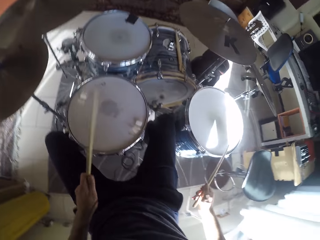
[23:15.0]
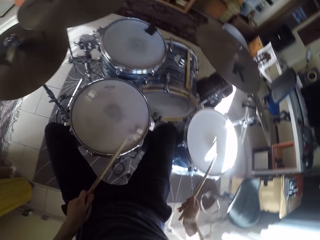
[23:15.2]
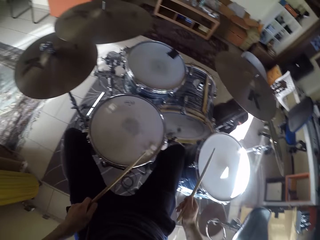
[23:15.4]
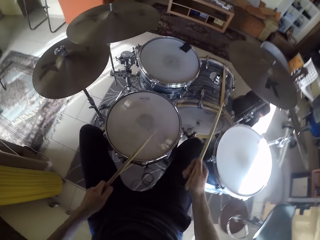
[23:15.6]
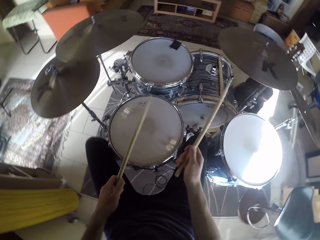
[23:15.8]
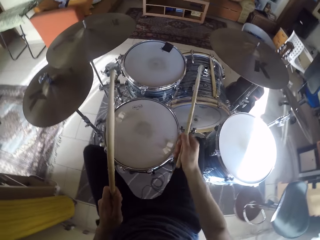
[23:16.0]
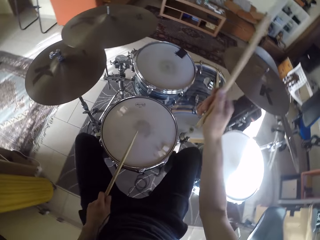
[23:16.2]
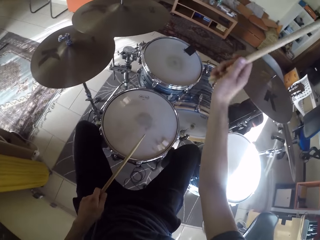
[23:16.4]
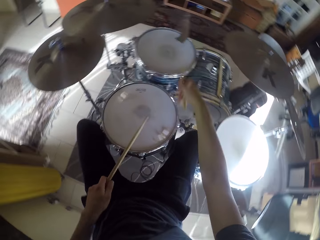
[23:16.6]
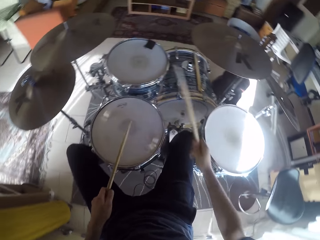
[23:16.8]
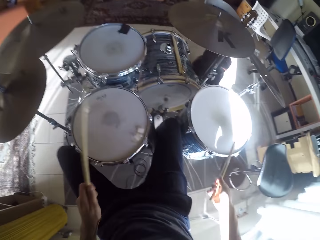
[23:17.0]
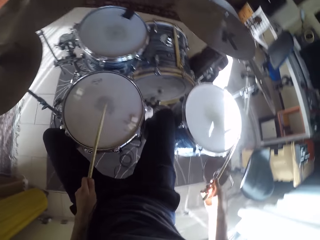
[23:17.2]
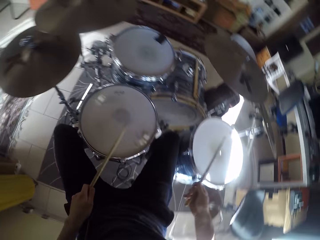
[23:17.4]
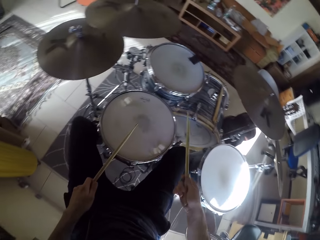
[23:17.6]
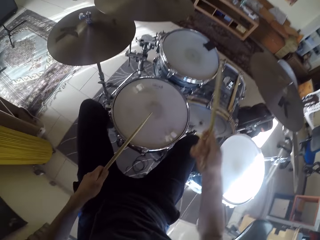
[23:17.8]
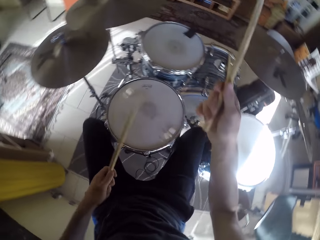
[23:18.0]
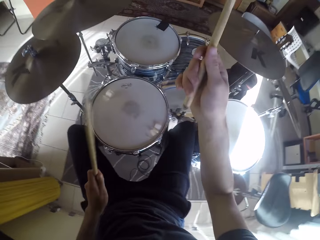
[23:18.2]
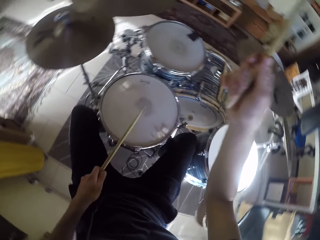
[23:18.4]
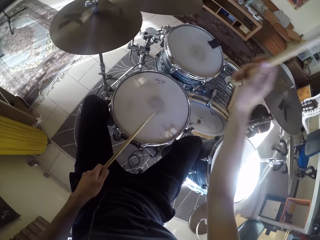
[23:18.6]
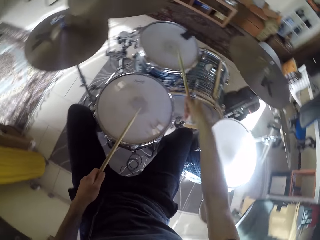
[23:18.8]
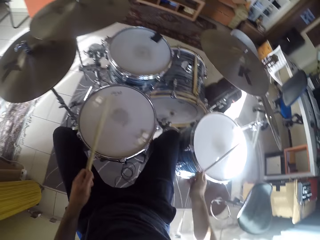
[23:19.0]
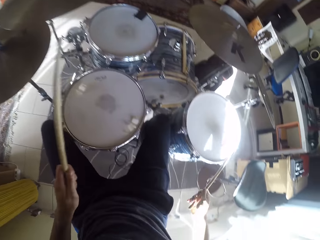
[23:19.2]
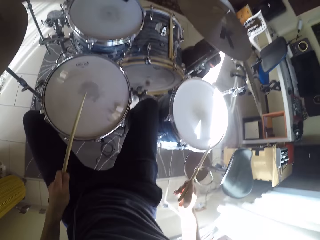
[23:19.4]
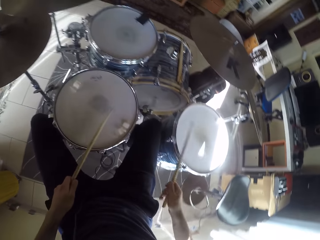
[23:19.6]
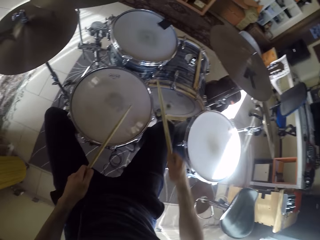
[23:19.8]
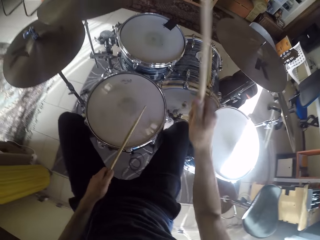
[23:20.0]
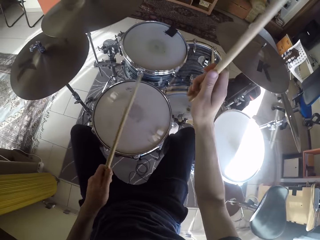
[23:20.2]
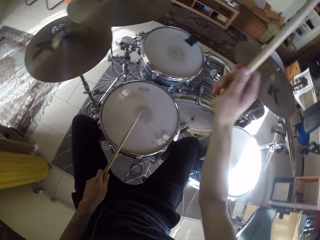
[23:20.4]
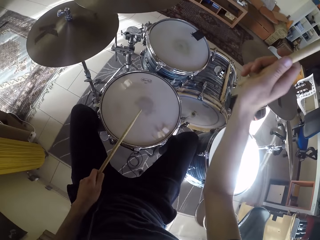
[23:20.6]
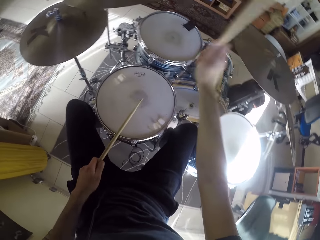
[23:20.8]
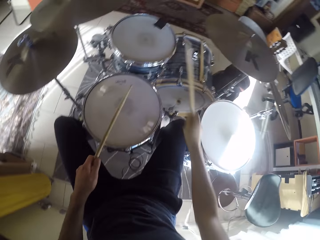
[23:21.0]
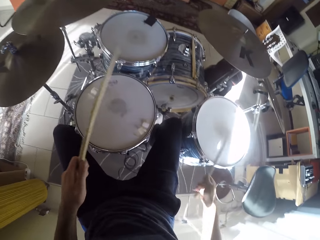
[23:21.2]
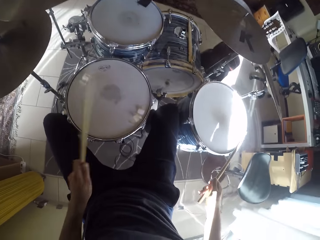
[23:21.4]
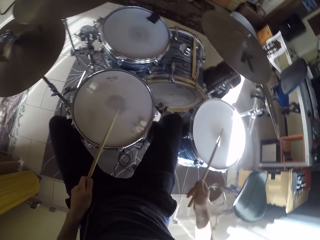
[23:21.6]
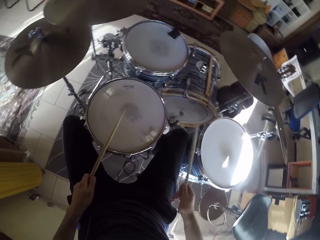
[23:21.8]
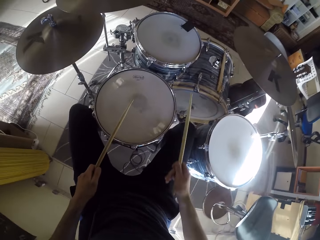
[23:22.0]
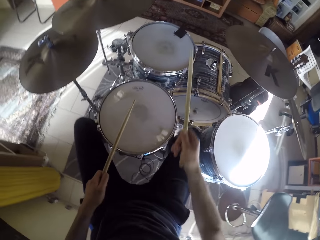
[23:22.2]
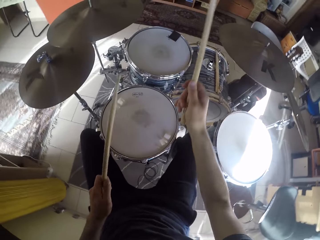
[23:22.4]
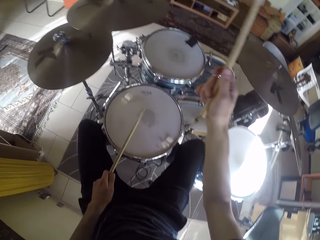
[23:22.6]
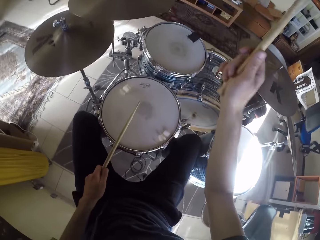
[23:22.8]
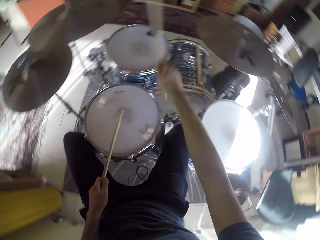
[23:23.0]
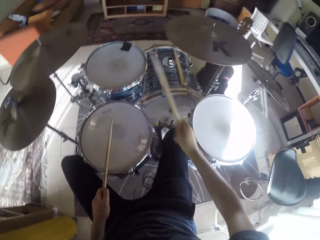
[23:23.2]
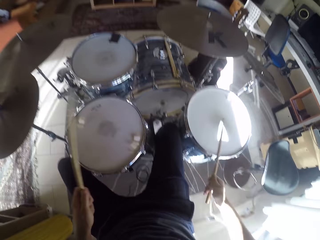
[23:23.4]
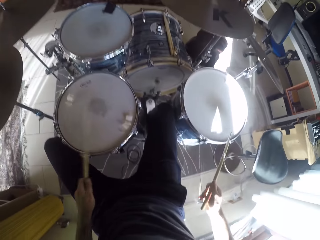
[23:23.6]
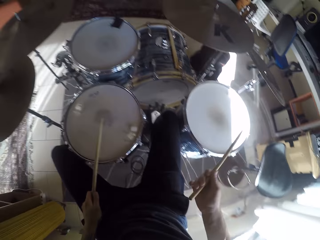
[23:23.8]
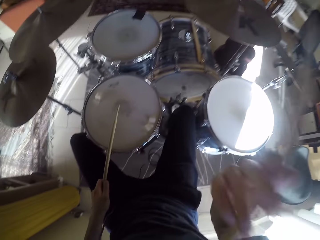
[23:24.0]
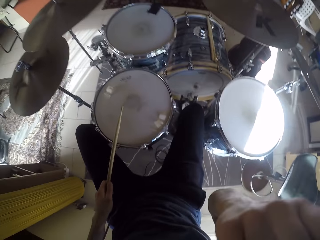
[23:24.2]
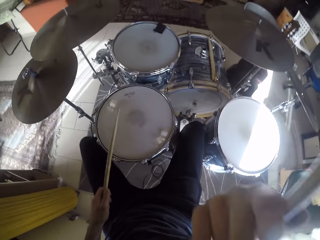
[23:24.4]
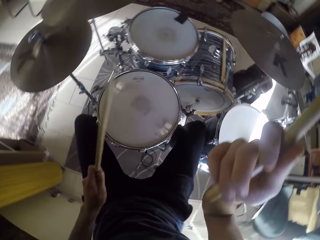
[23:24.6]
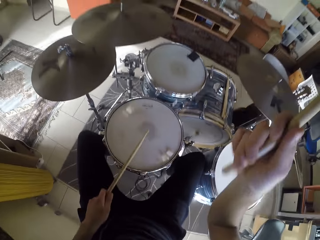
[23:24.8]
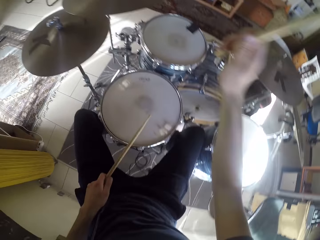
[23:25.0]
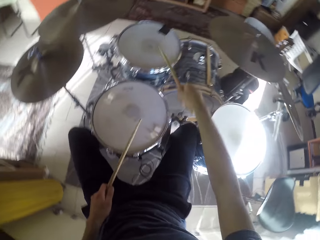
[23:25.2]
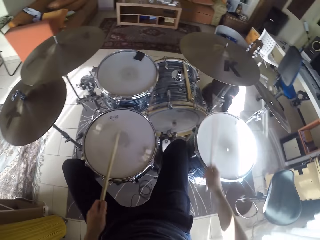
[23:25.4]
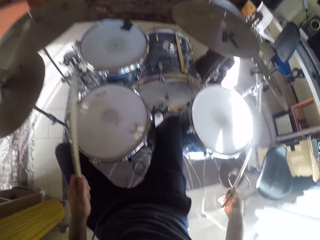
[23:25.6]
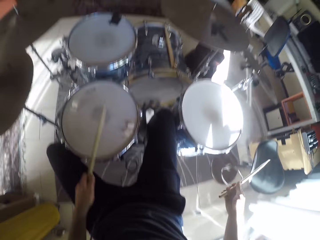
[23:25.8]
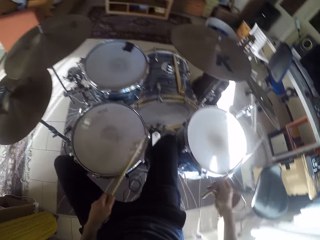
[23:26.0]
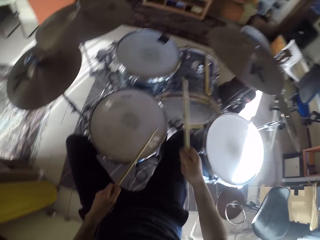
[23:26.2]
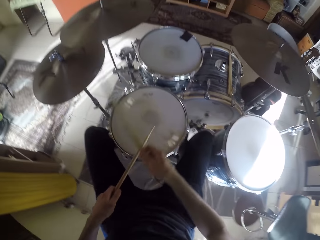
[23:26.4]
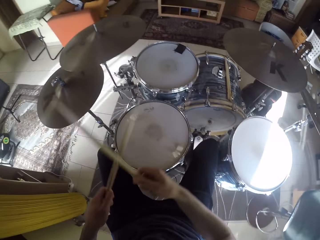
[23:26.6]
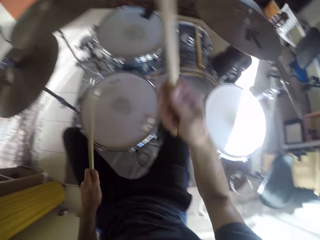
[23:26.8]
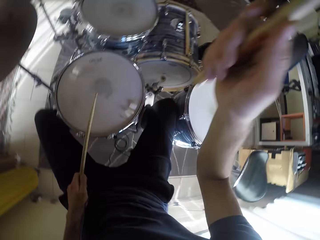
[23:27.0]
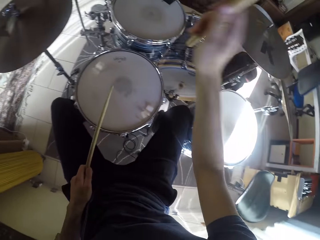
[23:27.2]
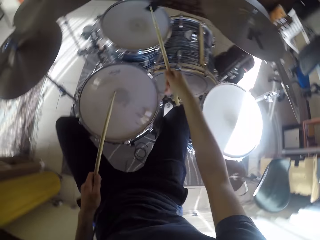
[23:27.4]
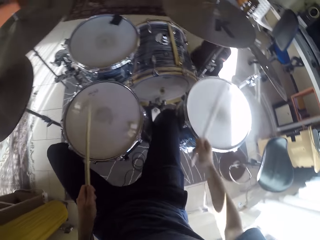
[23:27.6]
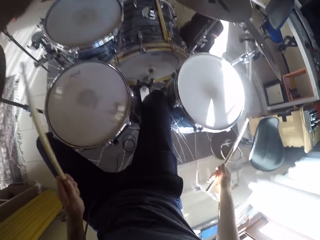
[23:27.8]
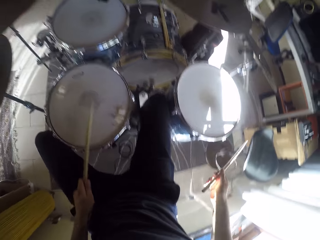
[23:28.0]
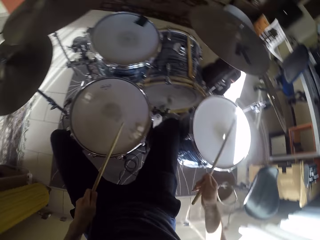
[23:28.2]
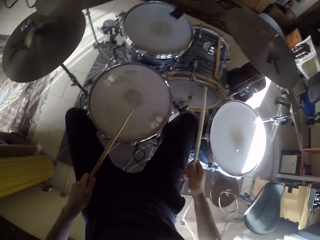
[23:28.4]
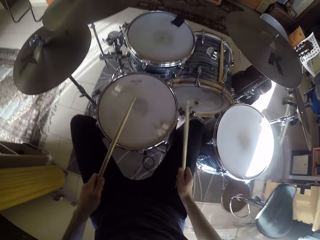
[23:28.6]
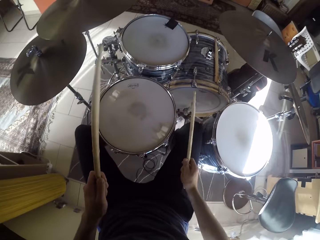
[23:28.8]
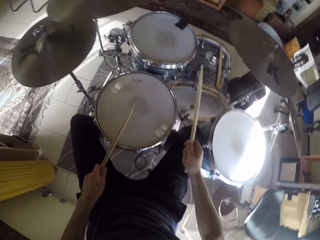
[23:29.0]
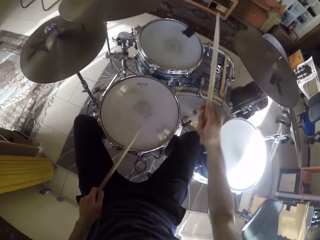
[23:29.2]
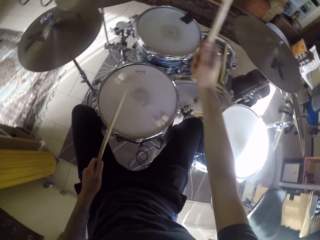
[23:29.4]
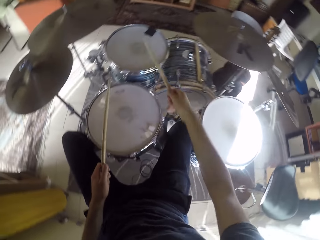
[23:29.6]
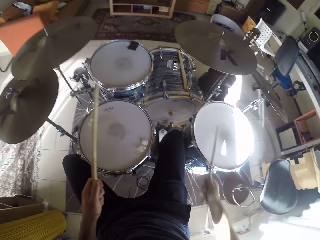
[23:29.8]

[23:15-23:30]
The camera wearer touches something.

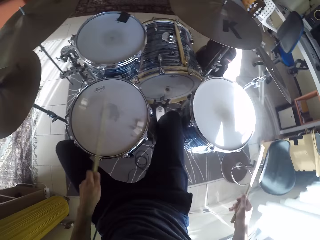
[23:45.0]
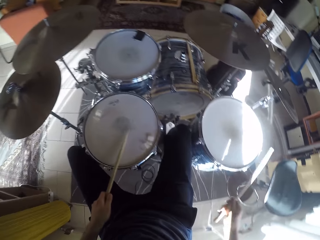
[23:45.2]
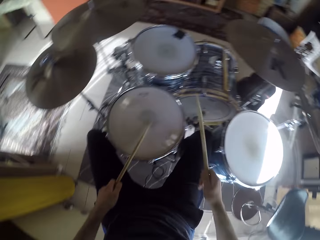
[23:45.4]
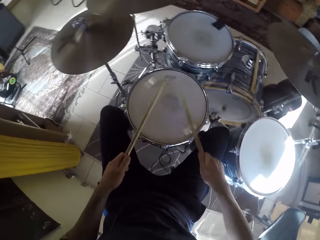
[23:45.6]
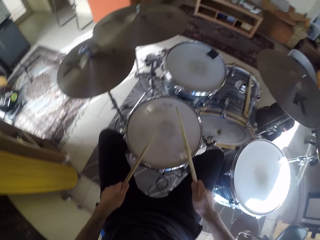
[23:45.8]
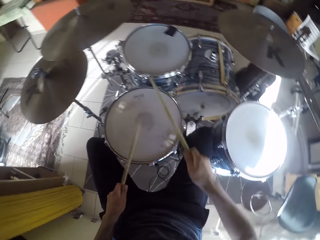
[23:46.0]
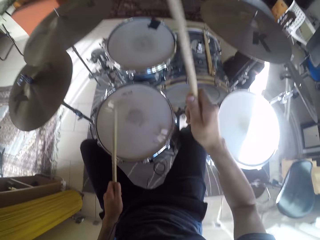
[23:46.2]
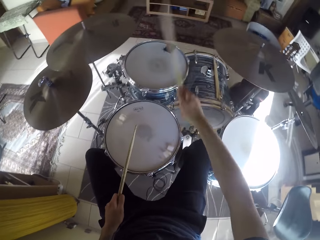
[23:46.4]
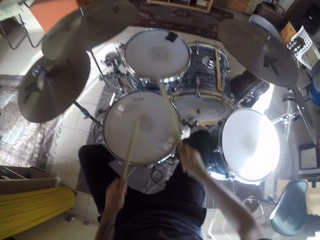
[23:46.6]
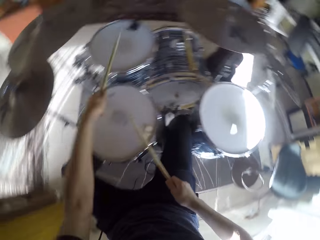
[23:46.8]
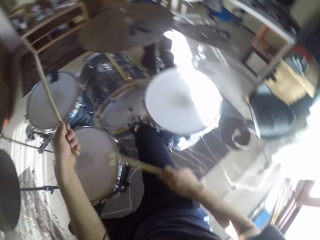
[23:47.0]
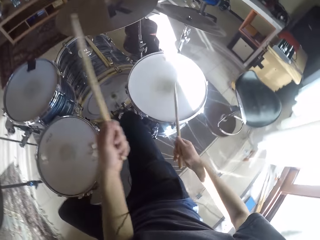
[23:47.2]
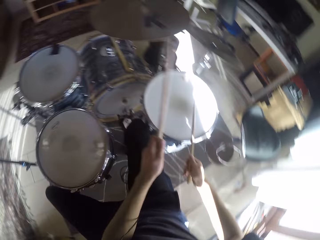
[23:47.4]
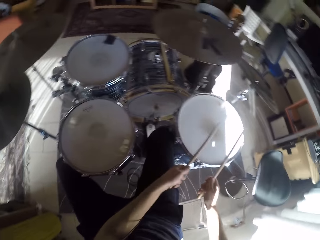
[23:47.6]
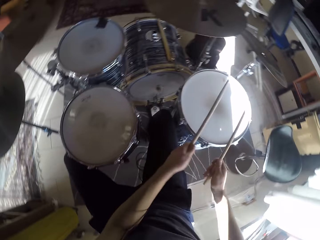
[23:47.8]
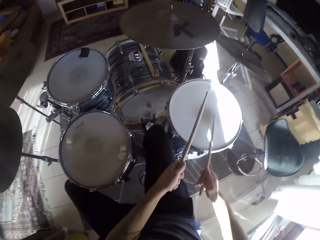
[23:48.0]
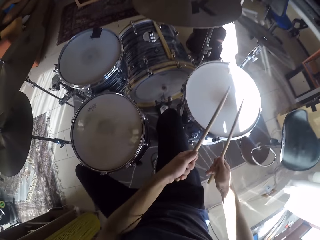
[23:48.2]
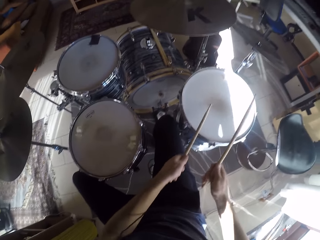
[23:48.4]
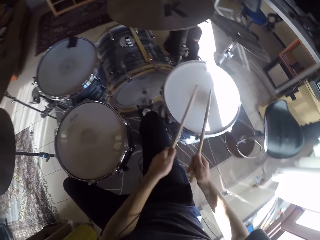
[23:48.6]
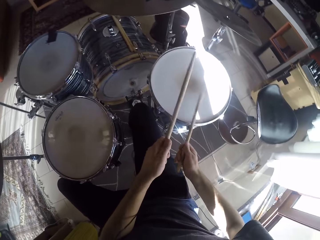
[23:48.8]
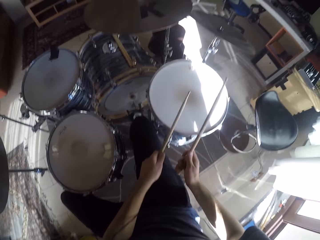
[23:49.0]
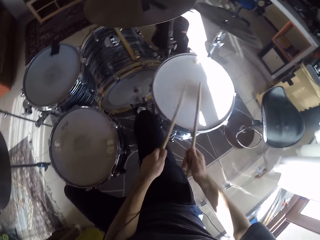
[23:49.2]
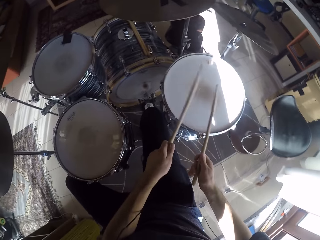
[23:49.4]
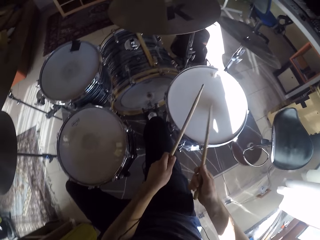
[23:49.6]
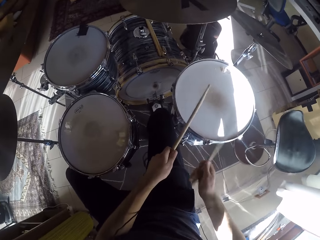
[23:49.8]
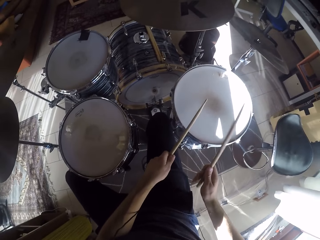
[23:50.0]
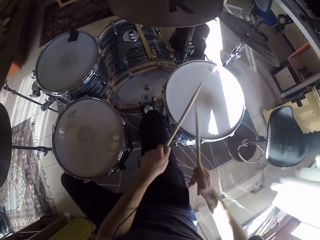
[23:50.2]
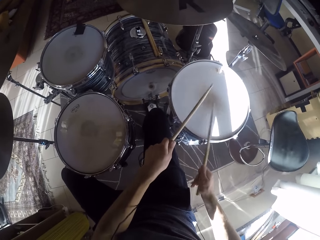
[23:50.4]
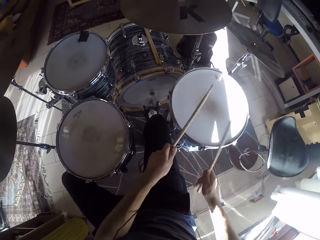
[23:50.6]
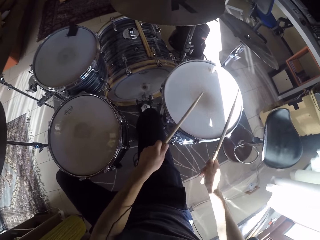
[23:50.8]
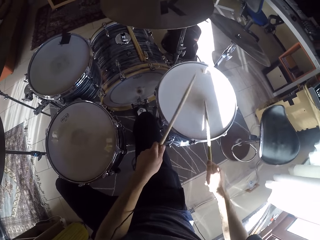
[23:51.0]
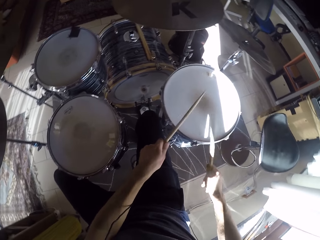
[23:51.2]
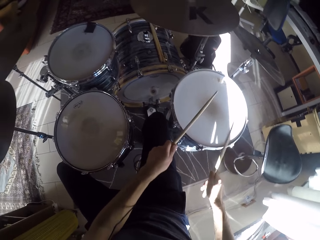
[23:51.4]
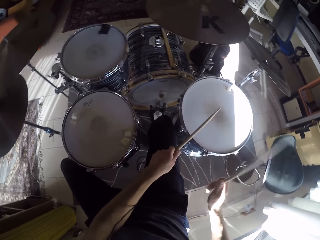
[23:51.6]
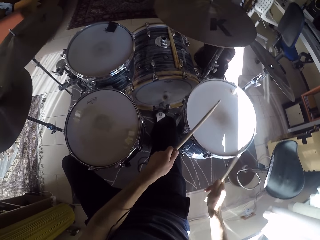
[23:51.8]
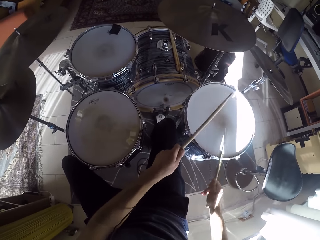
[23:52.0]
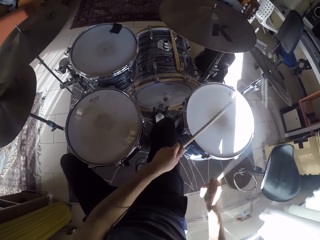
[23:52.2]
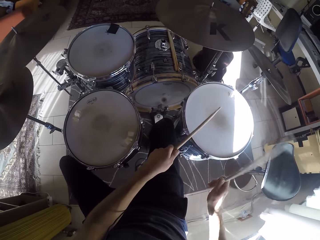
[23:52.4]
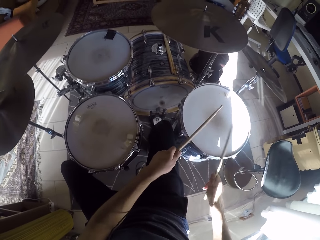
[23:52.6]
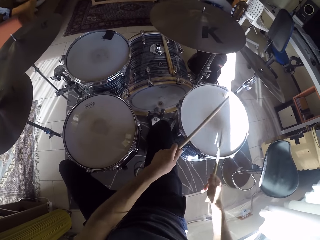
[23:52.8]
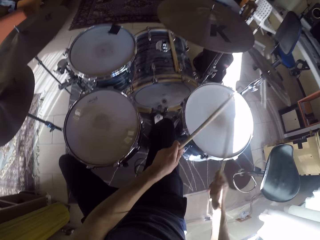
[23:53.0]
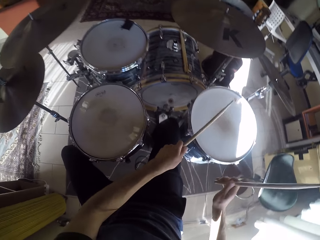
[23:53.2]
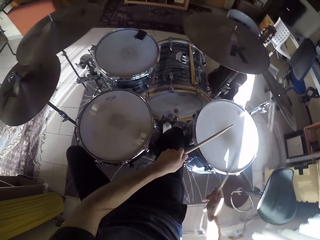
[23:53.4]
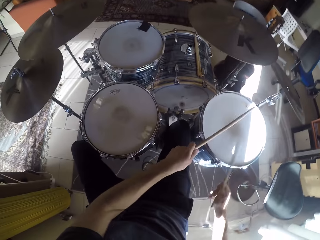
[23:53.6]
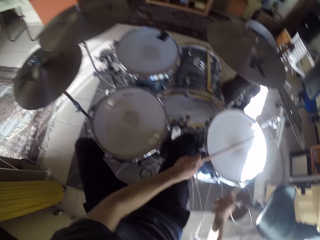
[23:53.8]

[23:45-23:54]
The camera wearer plays the drum set with the drumsticks in his hands.
